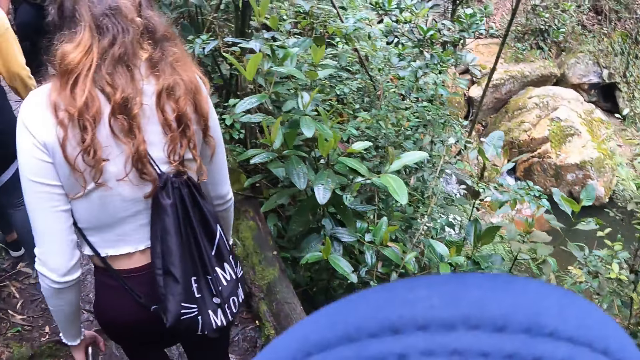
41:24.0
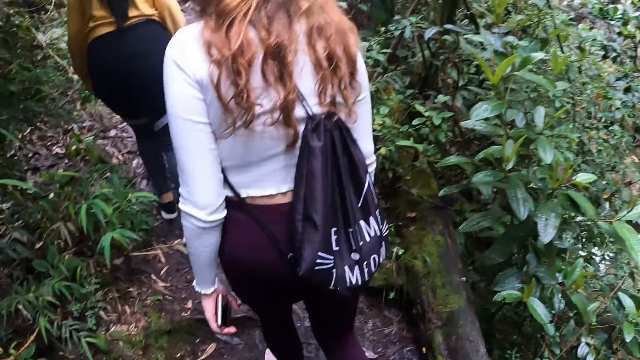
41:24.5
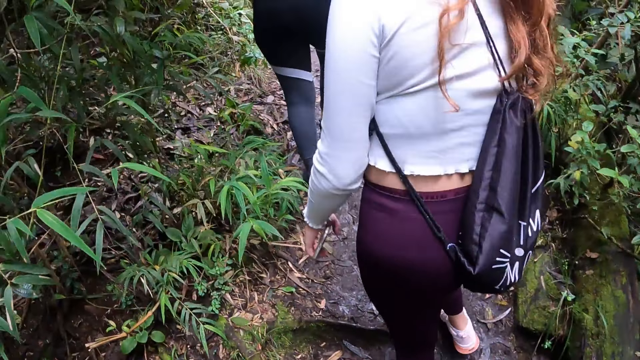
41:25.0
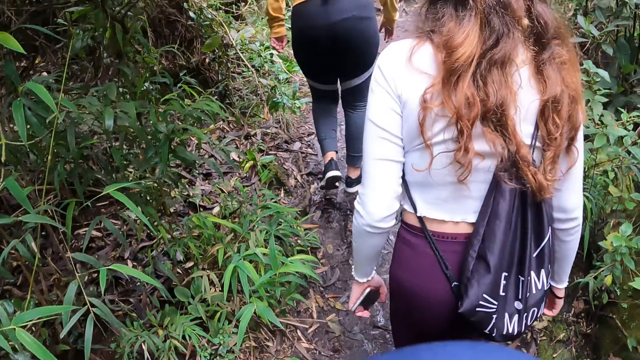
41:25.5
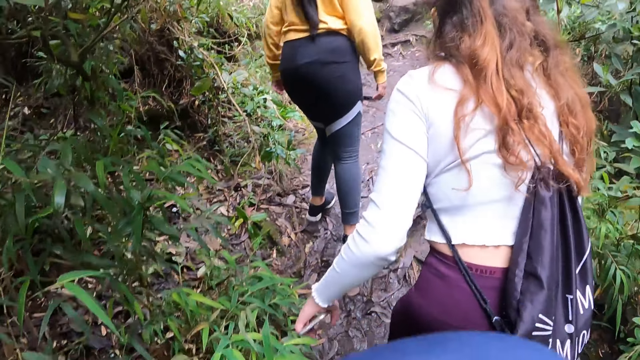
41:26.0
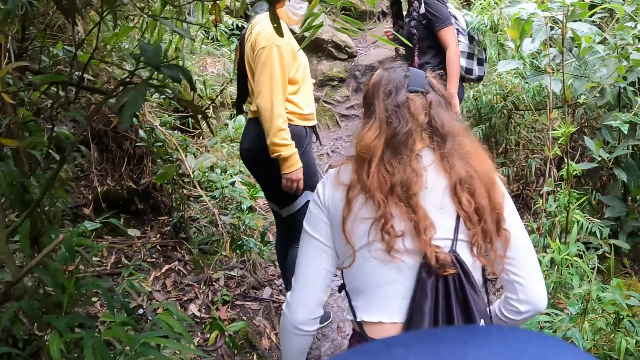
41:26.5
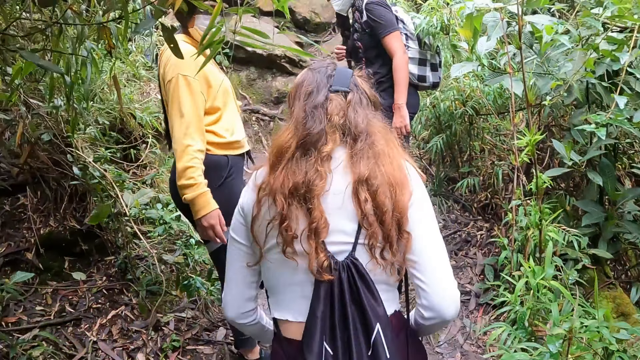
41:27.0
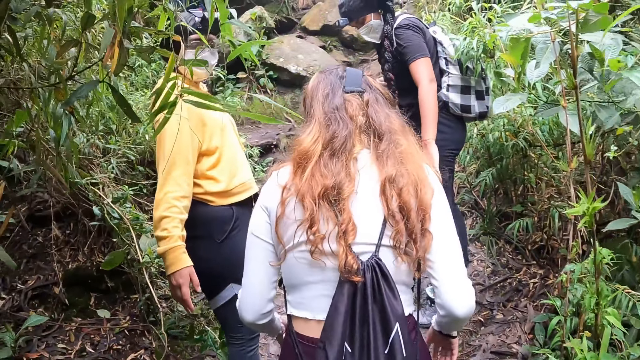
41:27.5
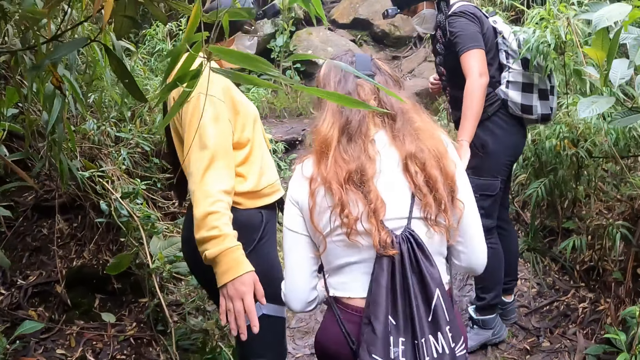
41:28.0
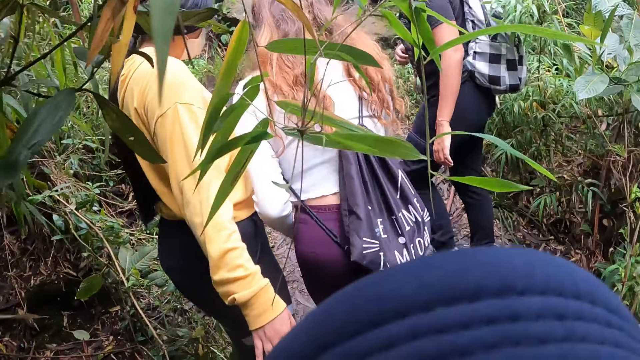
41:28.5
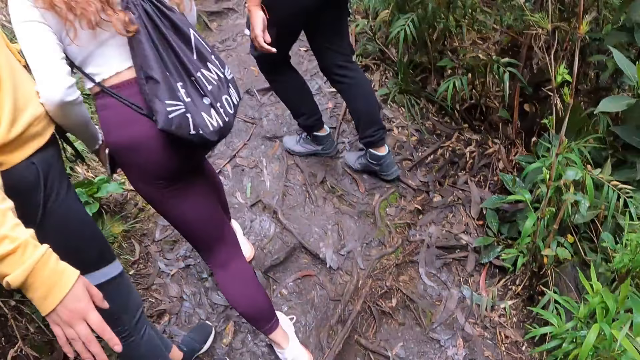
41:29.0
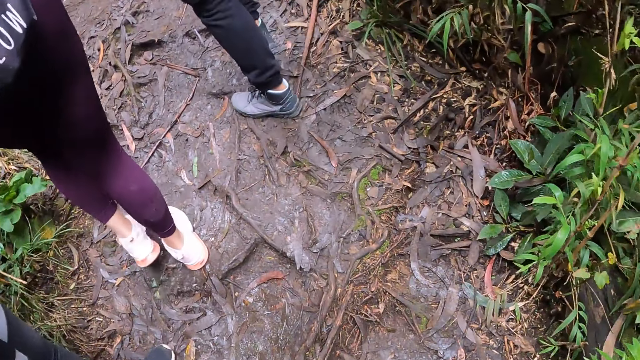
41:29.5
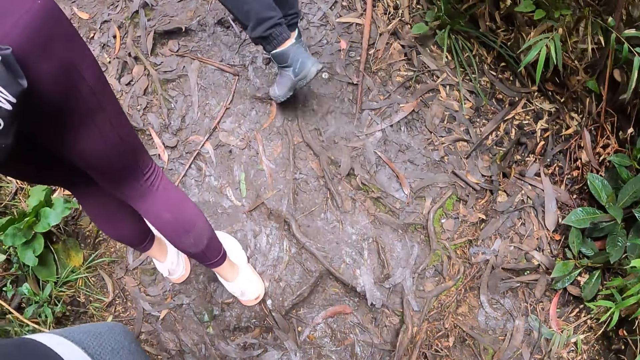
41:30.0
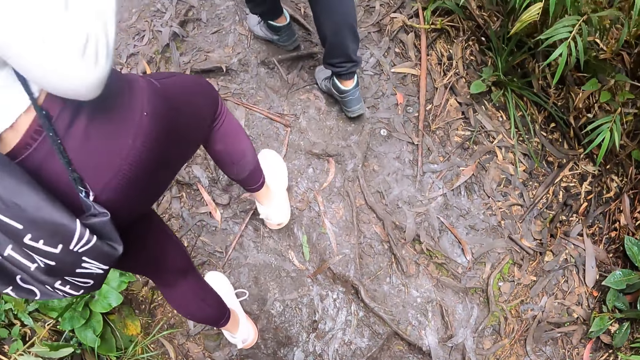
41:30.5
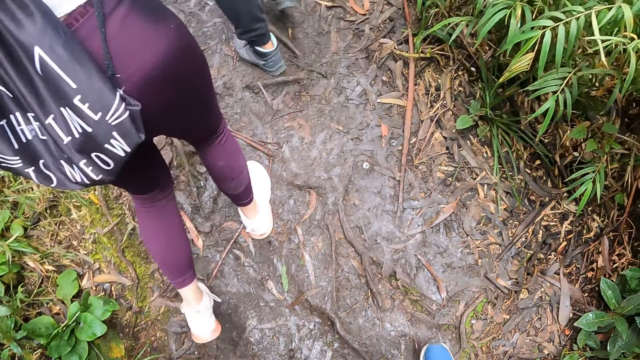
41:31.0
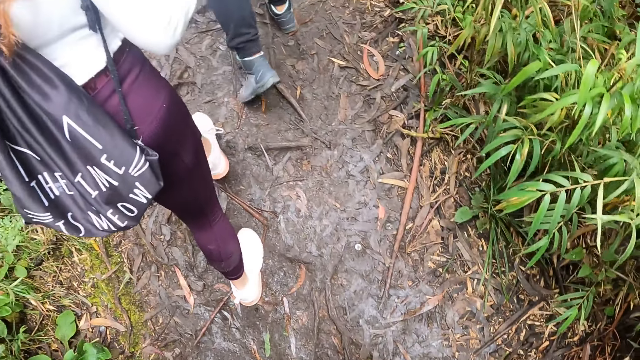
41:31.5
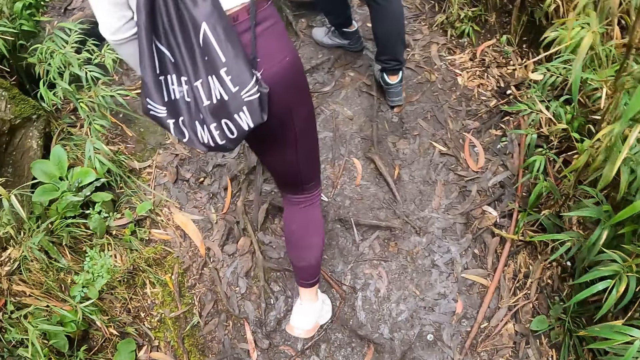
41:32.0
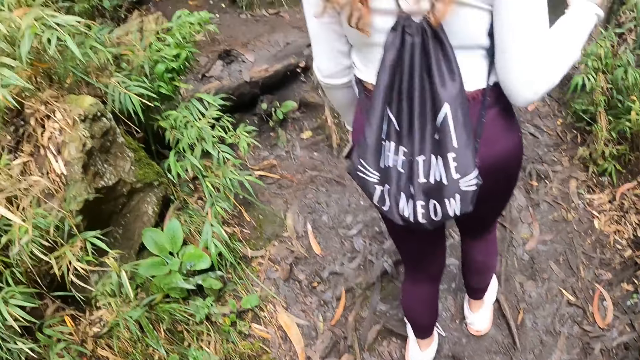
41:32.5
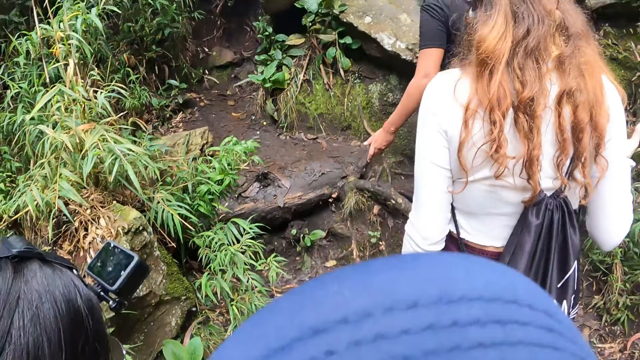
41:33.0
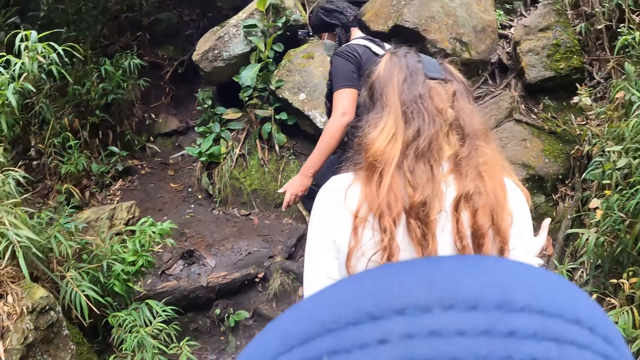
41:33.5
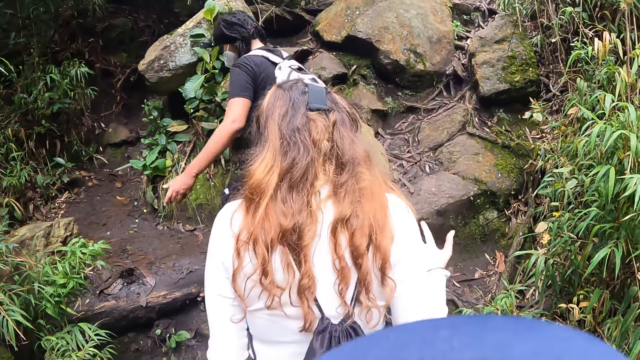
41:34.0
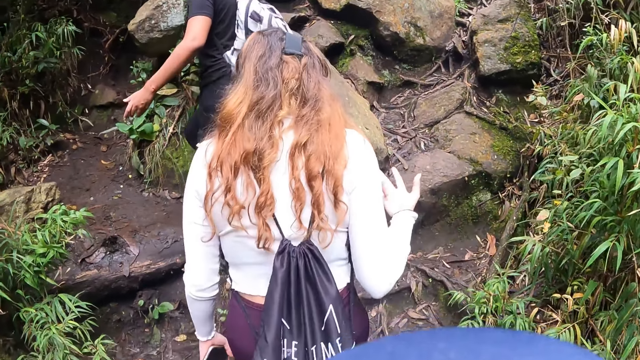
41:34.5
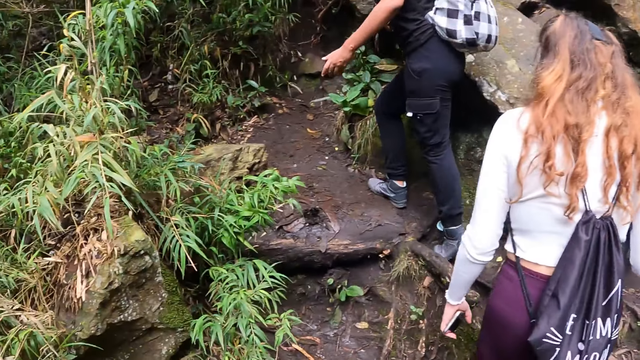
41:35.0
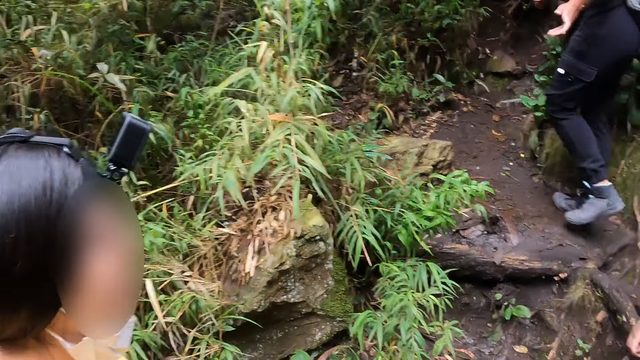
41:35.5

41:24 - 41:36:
The woman fiddles with her hair with her right hand.

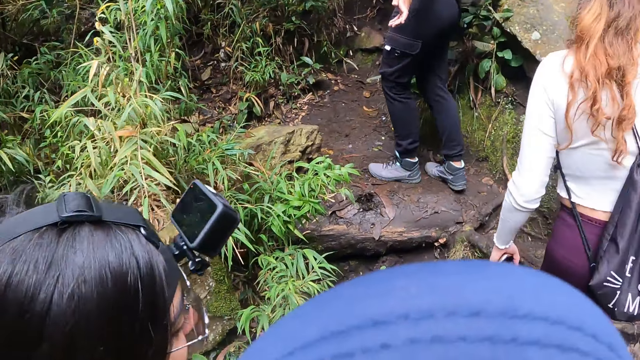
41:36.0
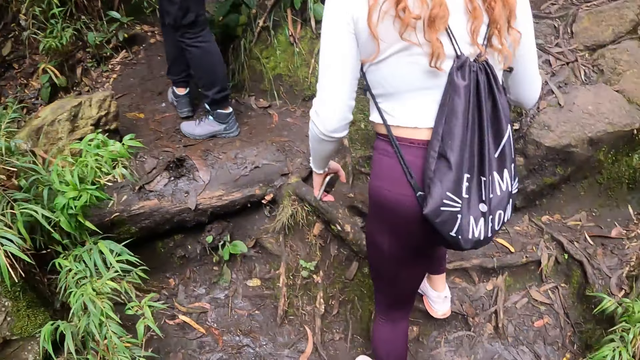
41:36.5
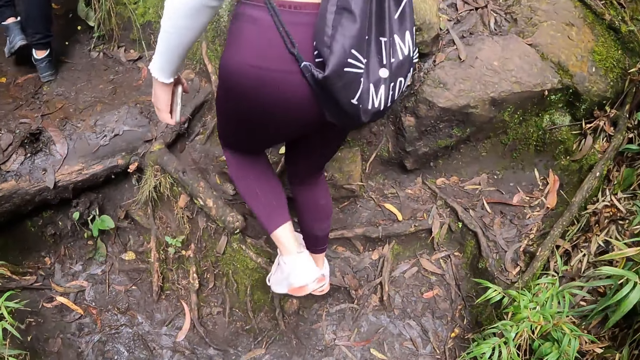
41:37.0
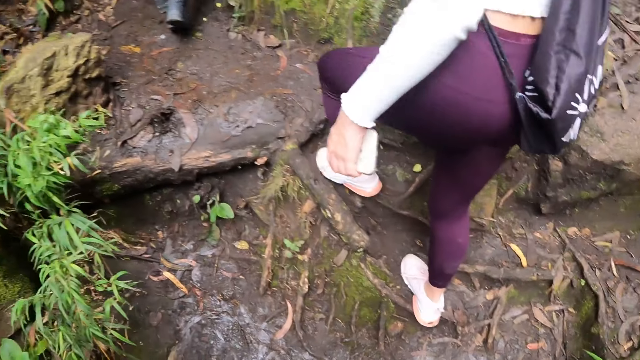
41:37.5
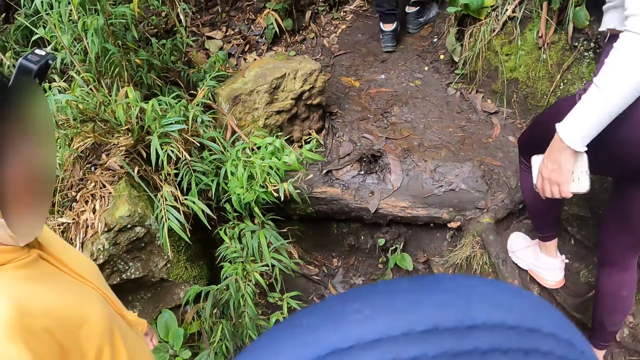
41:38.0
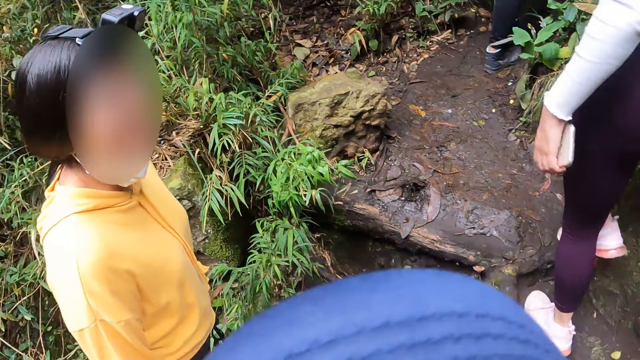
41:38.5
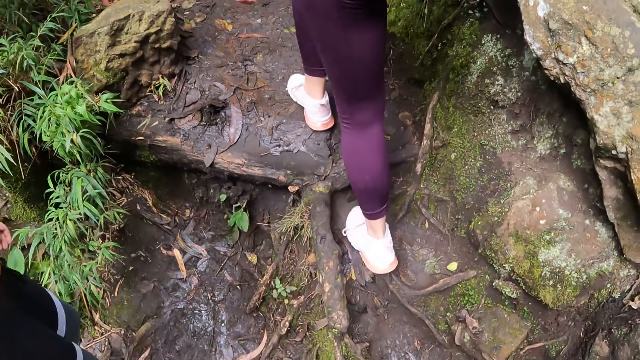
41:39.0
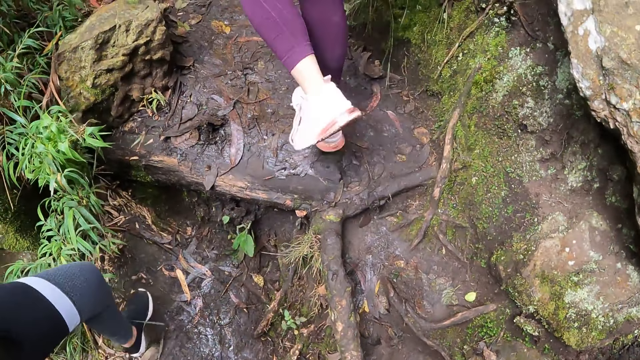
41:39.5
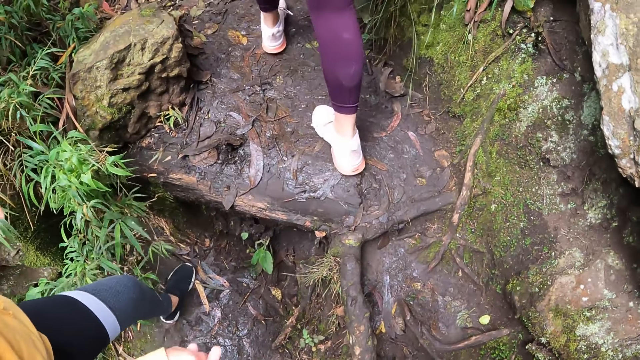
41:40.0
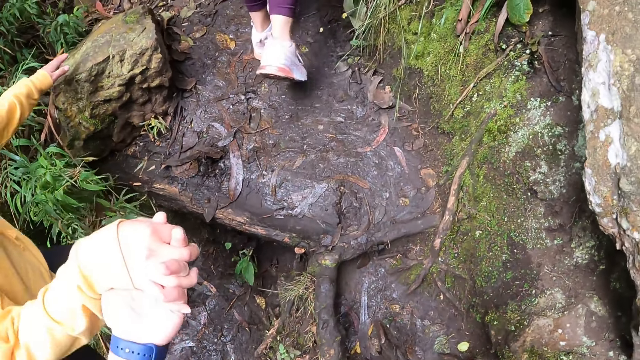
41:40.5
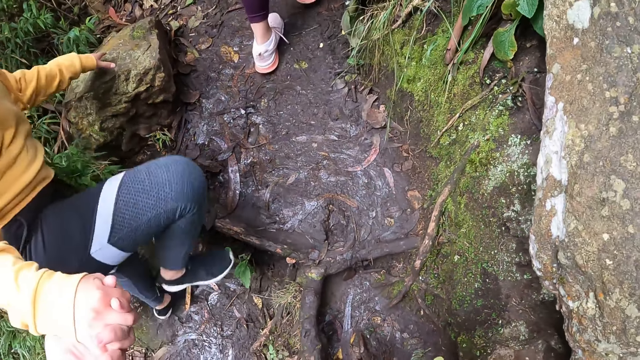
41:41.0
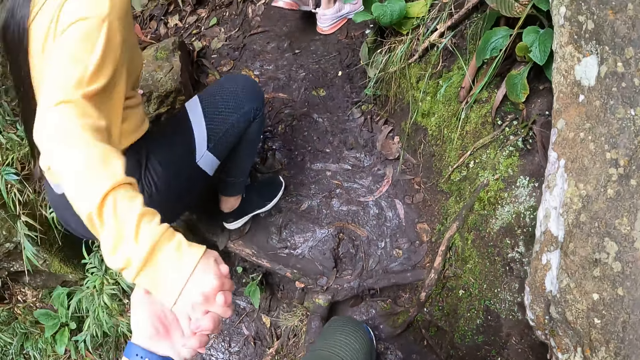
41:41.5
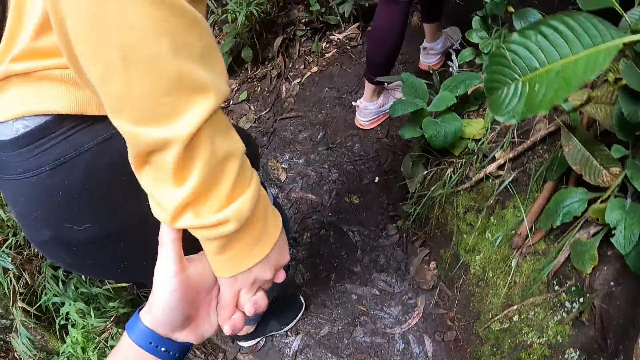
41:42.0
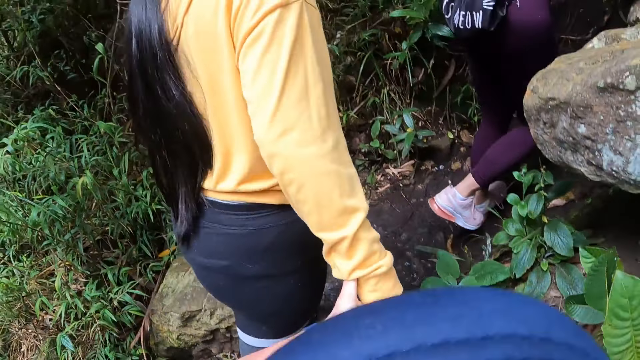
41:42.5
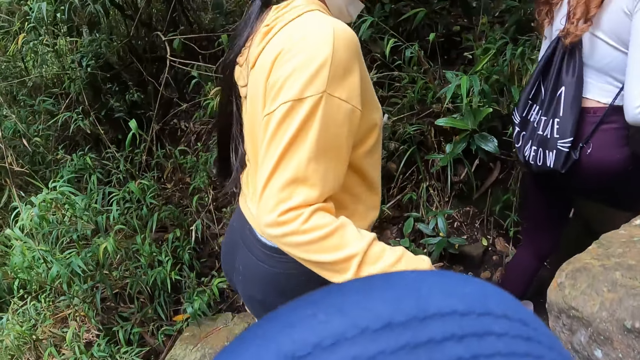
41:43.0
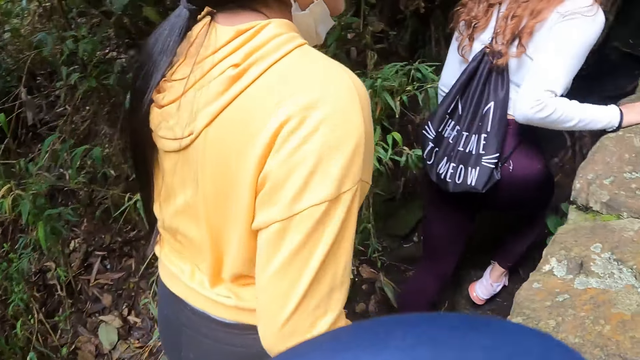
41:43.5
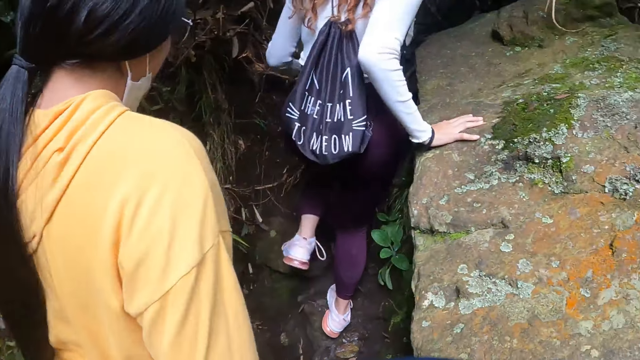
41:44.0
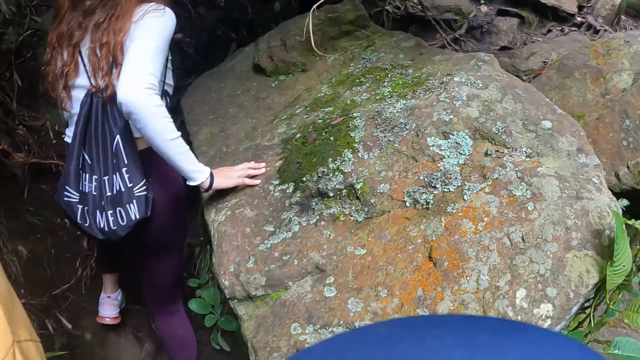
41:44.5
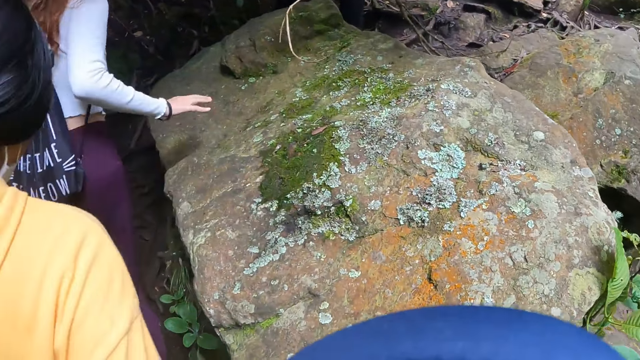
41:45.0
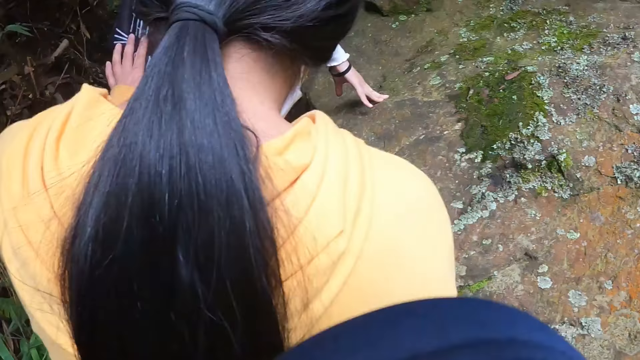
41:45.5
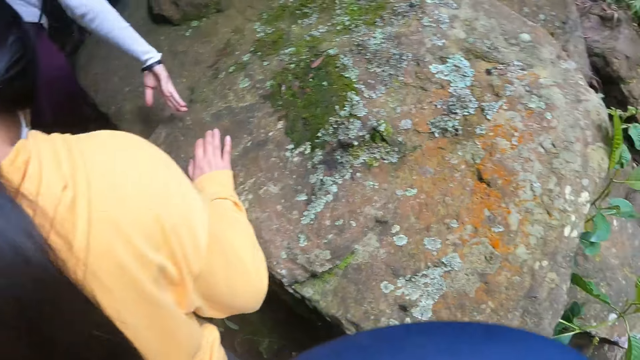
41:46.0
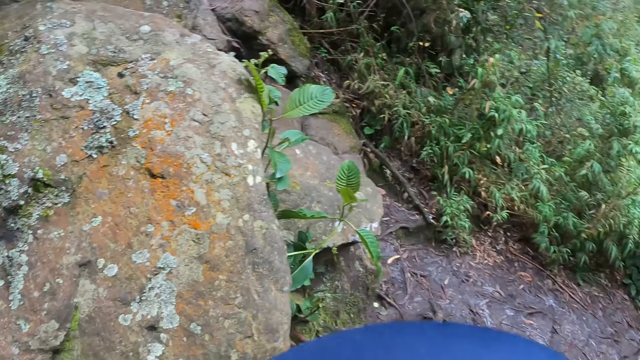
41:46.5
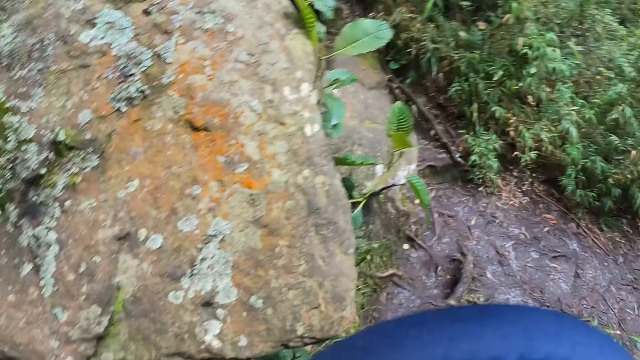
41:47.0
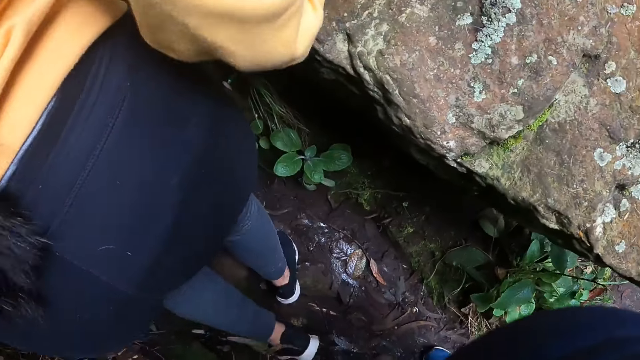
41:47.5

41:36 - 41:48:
The camera wearer holds the woman's right hand with his left hand. The woman touches a rock on the muddy pathway with her left hand. Another woman touches a rock on the muddy pathway with her right hand. The other woman walks on a rocky pathway. The first woman touches the rock on the muddy pathway with her right hand and walks on the rocky pathway.
